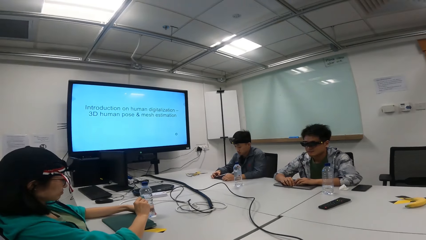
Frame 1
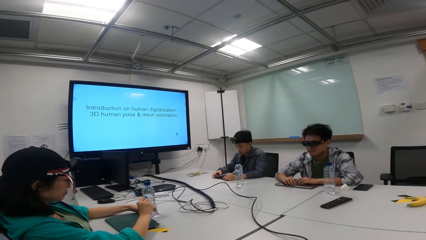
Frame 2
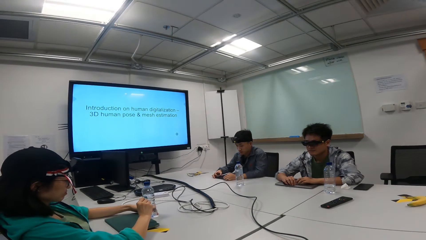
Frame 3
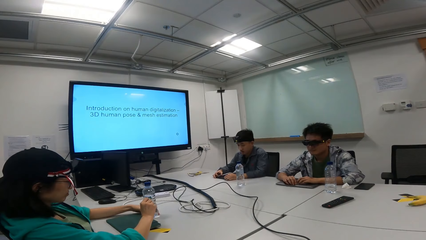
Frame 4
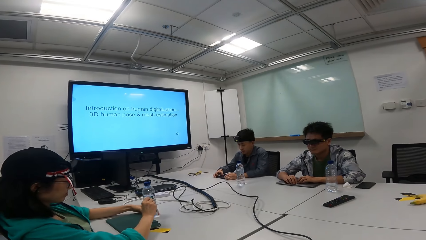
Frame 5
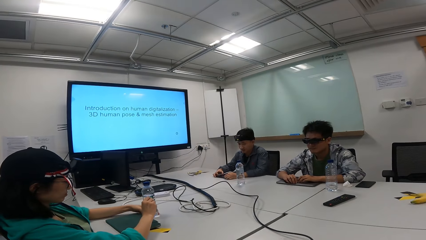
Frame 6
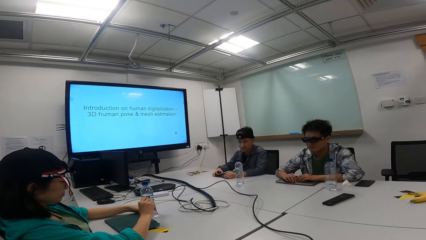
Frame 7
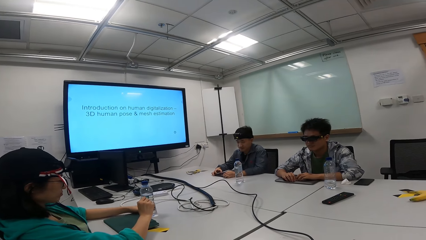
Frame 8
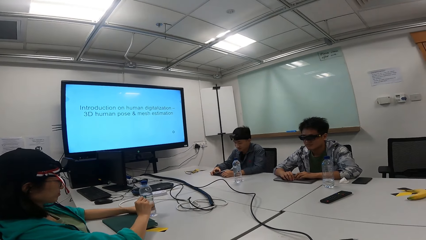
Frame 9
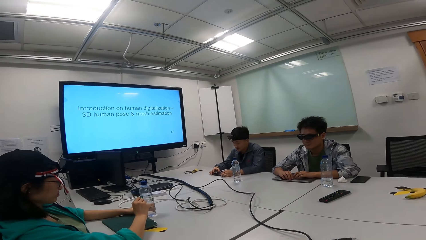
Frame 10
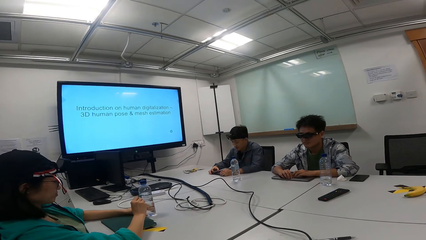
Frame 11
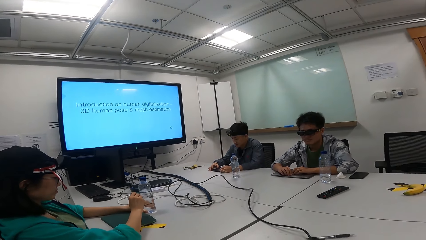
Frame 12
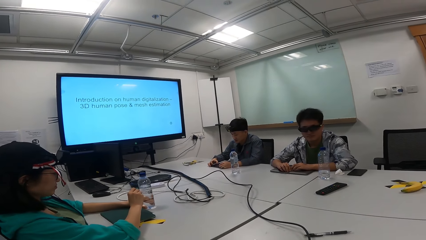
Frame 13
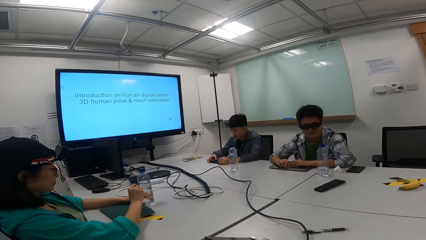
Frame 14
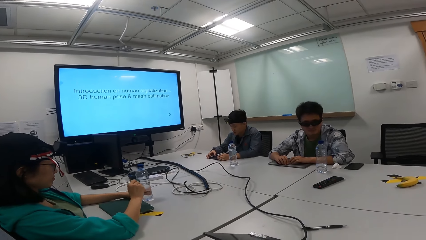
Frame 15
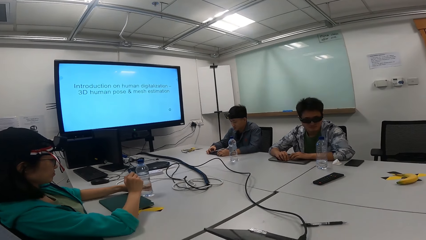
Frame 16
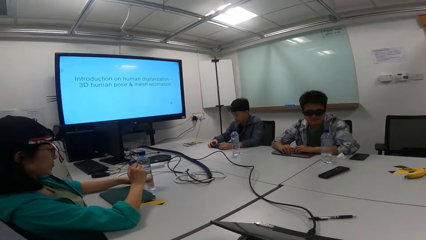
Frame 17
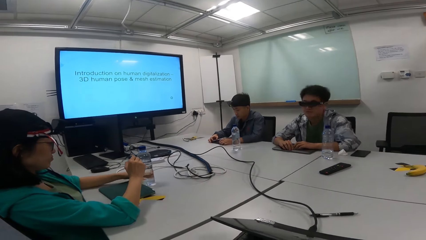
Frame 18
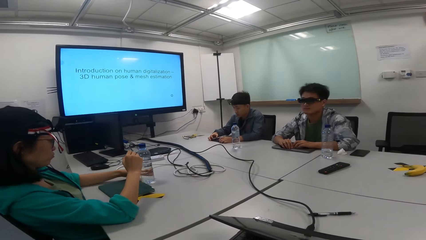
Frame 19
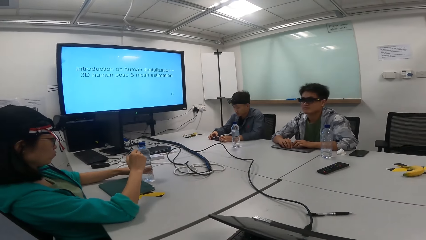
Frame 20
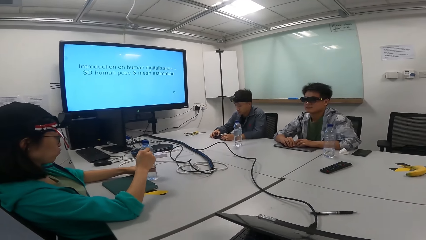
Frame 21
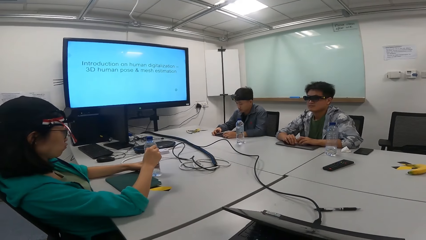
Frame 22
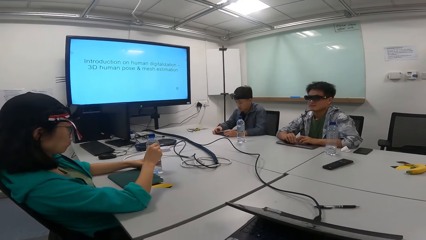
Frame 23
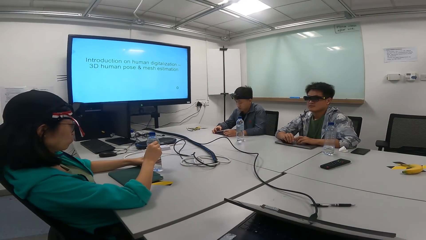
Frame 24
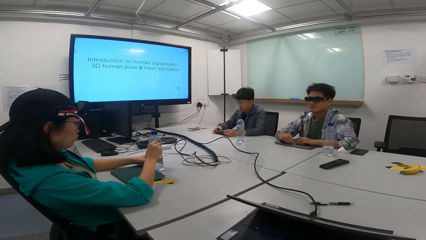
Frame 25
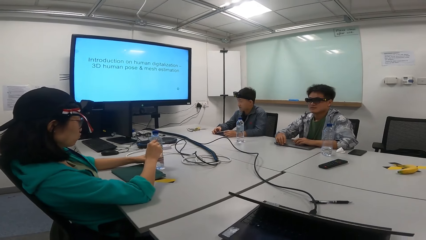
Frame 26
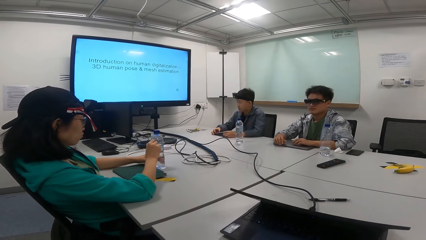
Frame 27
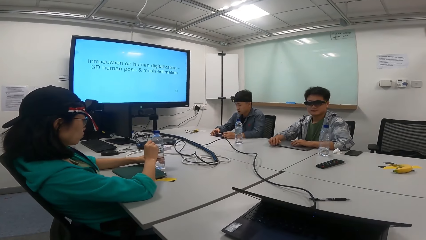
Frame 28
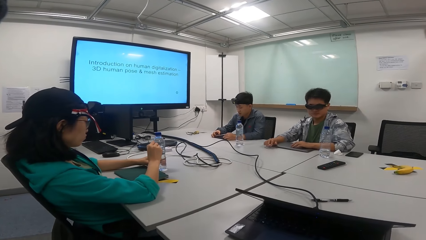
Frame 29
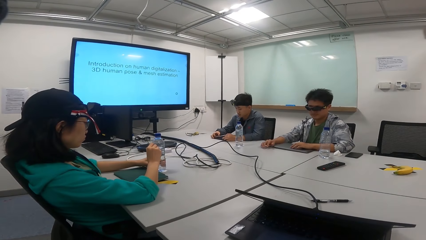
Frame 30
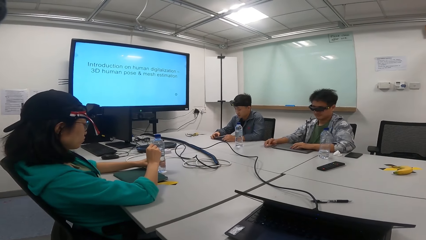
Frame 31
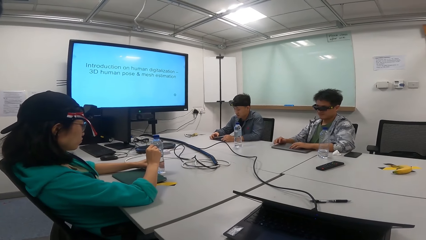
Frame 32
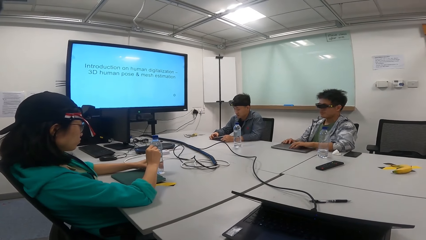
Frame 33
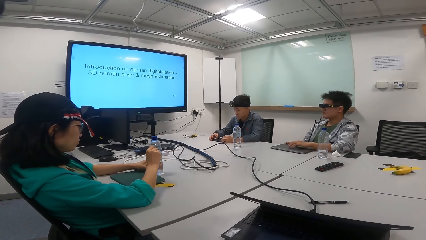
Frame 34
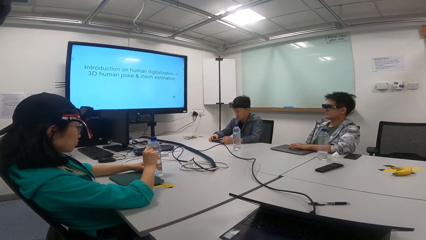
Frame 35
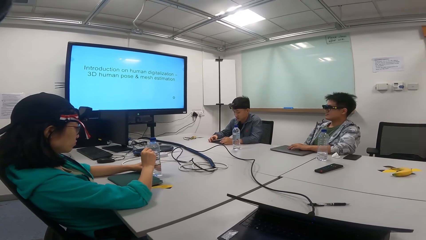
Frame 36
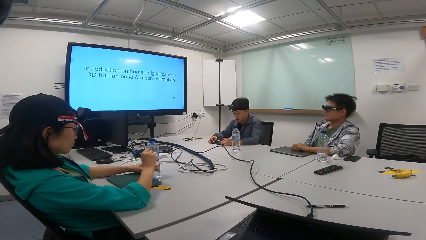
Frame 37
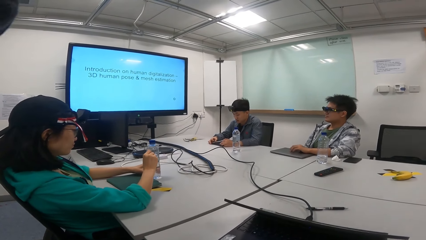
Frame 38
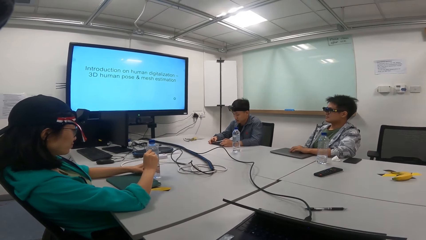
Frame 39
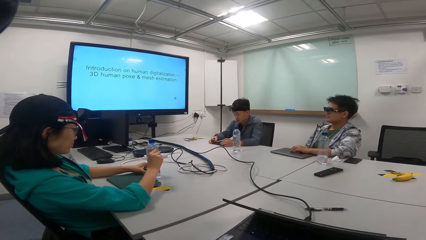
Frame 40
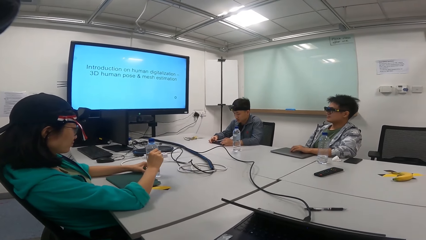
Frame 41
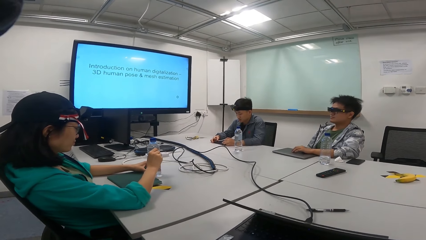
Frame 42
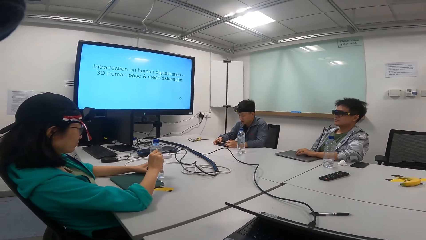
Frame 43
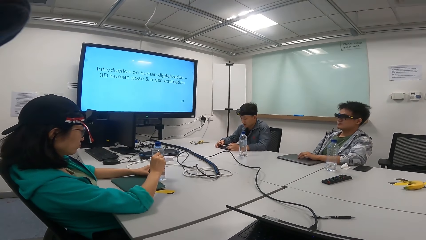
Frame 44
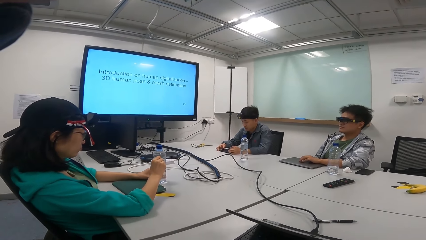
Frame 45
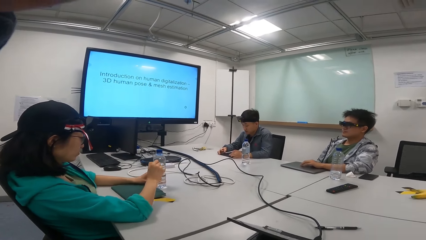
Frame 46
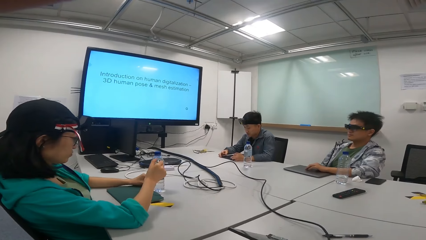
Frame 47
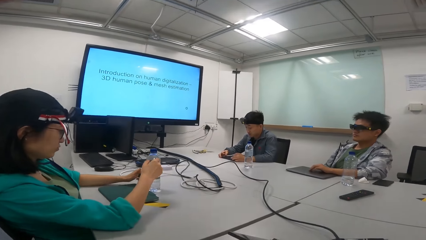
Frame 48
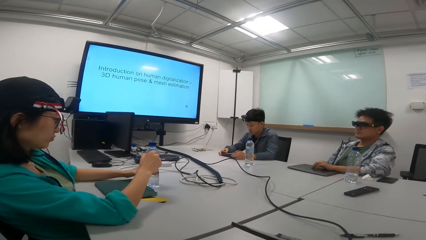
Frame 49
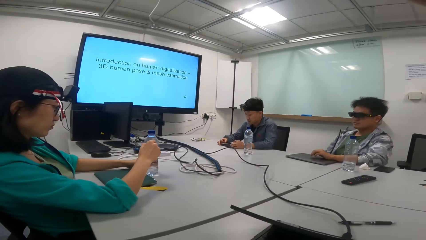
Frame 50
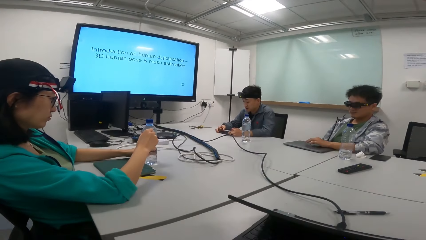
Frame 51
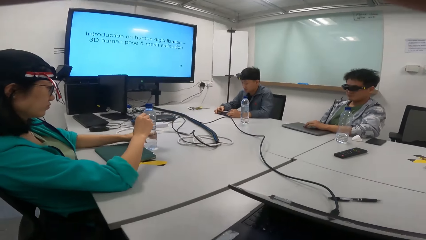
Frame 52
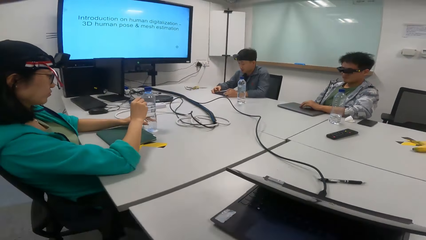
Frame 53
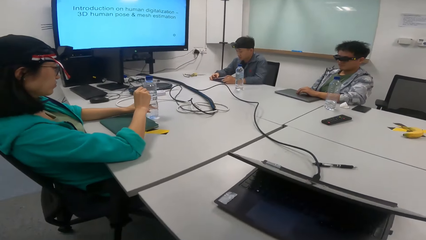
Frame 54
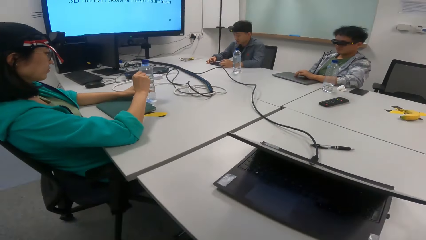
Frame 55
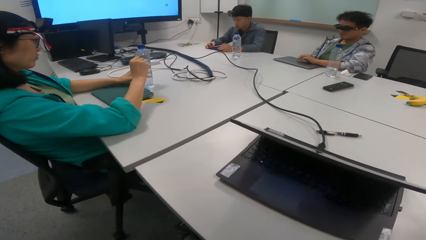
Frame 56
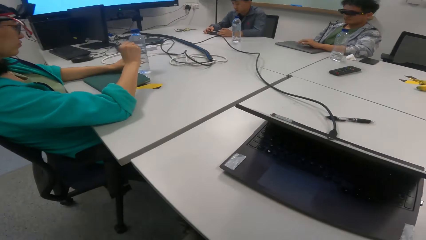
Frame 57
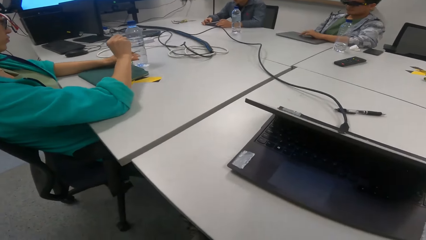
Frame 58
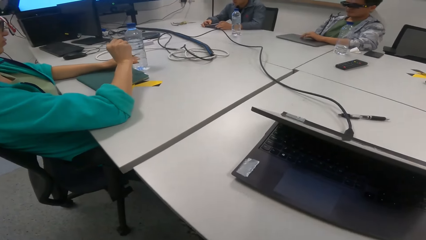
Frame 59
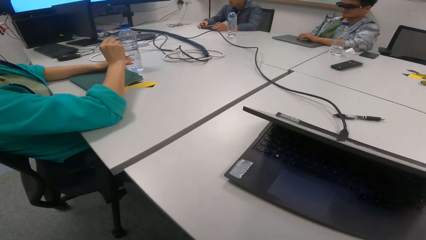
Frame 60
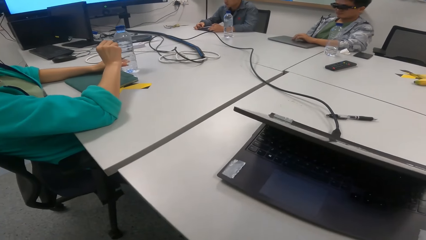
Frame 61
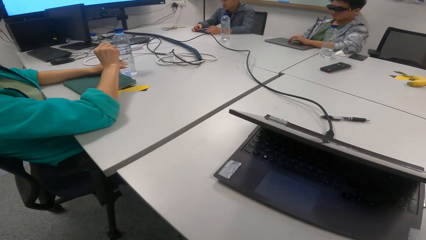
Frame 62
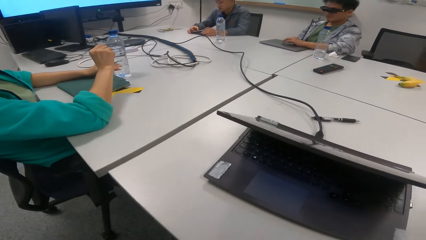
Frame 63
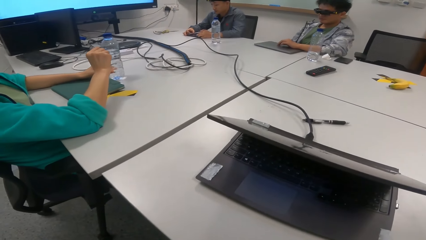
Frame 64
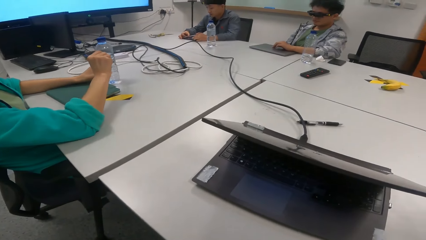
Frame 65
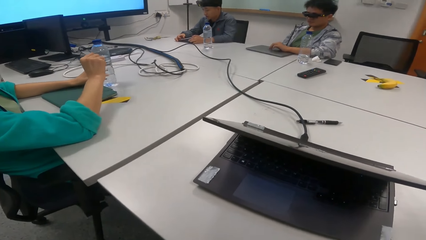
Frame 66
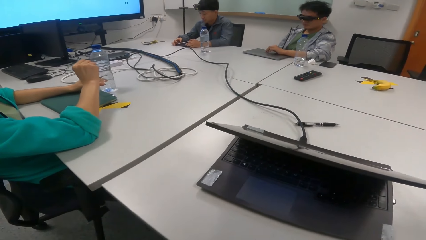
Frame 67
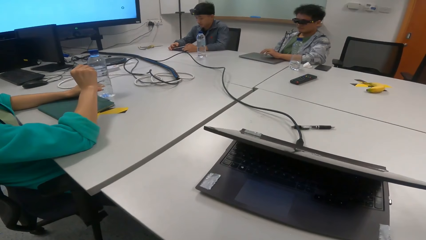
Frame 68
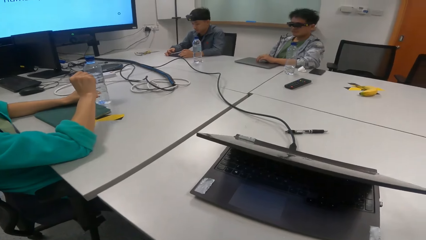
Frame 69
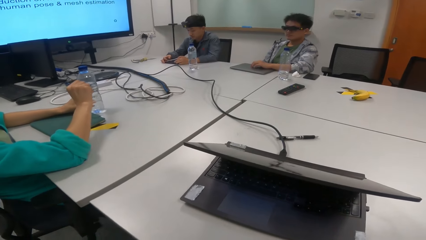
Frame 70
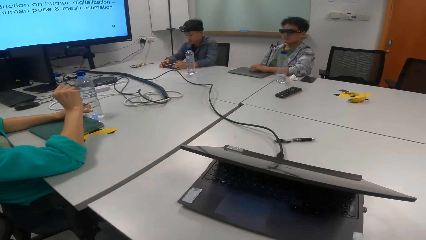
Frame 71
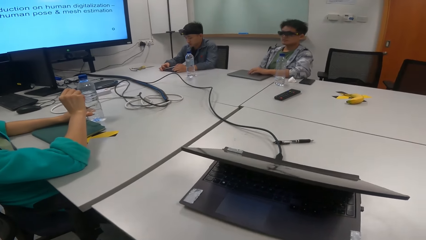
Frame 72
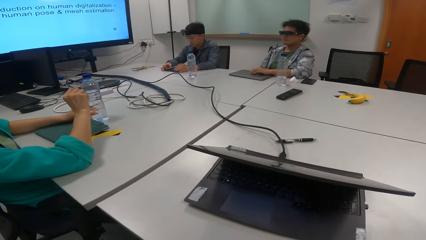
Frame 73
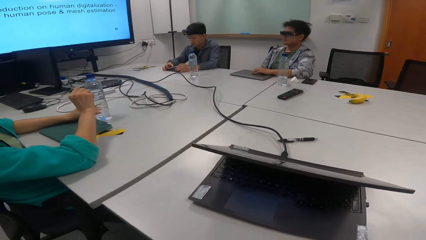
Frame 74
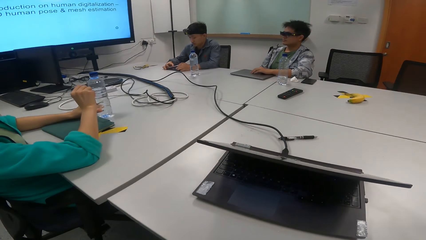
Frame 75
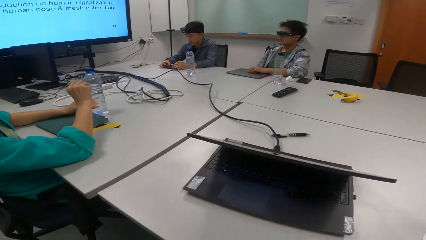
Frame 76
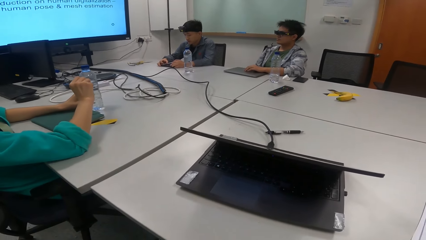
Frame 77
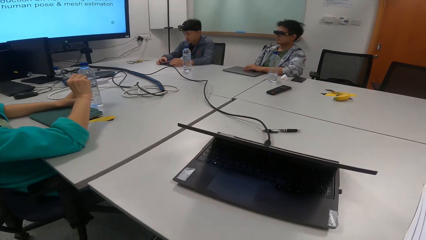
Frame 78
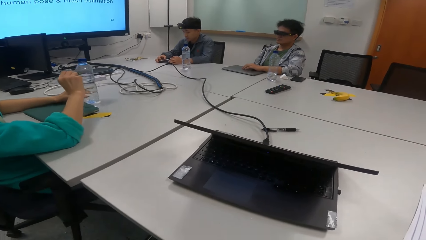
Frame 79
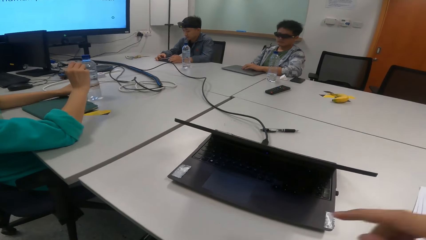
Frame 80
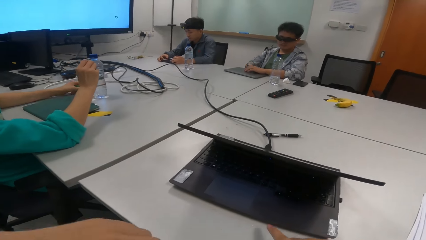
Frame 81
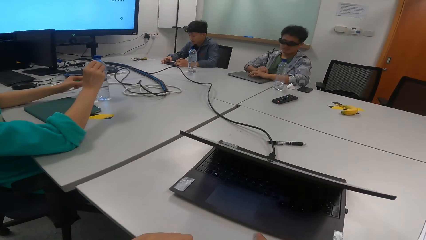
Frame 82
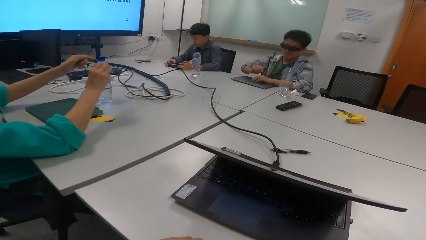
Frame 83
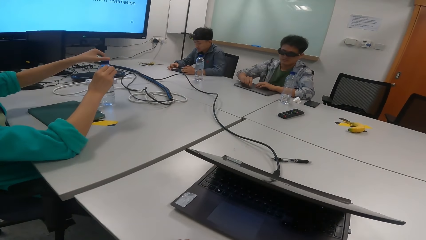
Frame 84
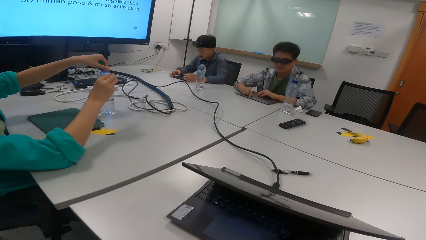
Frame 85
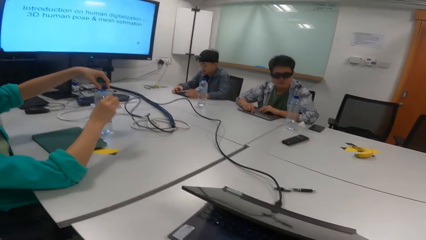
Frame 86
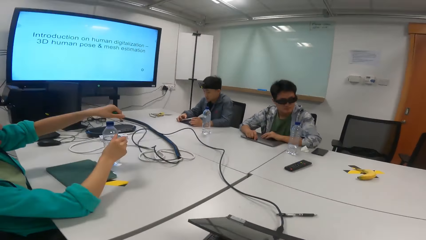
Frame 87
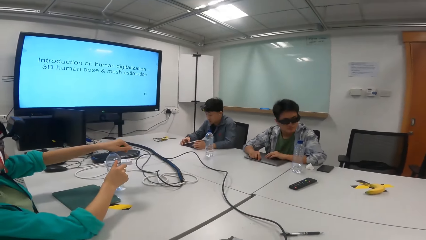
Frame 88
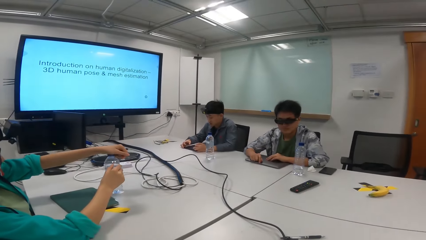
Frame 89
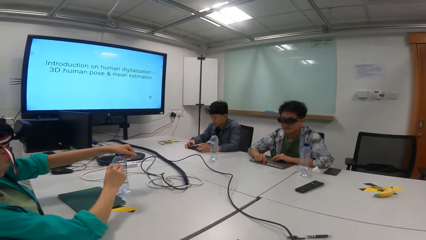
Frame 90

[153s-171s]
The camera wearer fixes the camera. A person writes on the bottle. The camera wearer looks around.
